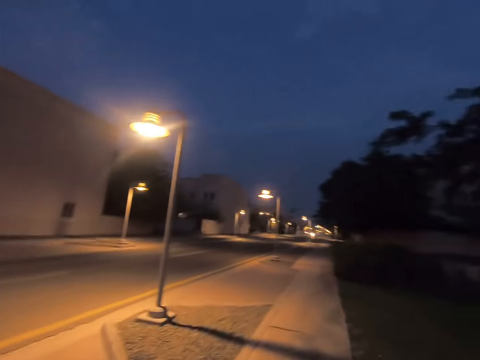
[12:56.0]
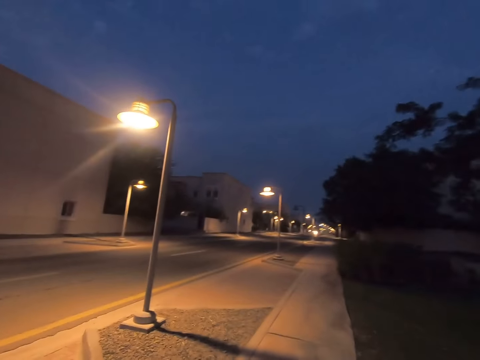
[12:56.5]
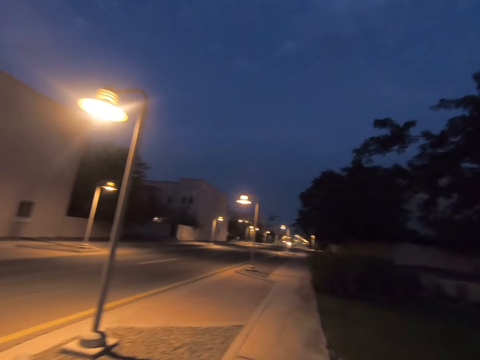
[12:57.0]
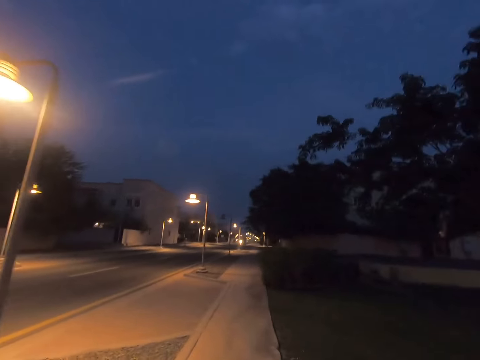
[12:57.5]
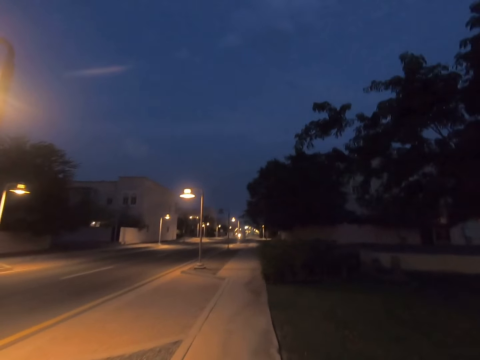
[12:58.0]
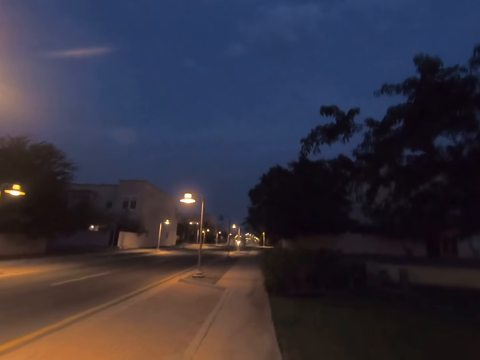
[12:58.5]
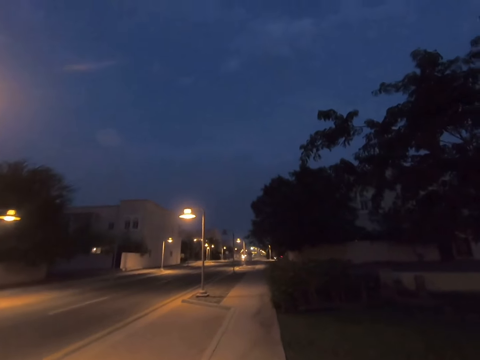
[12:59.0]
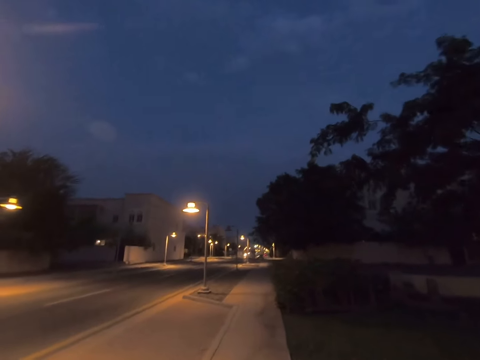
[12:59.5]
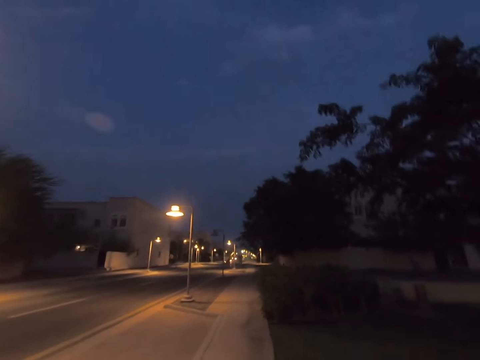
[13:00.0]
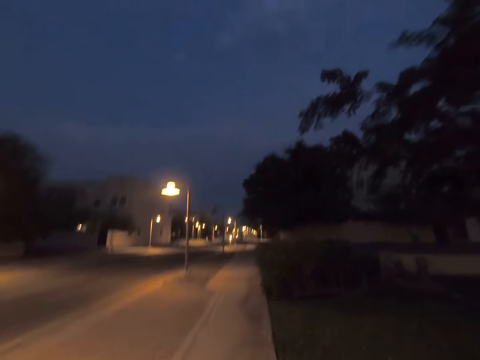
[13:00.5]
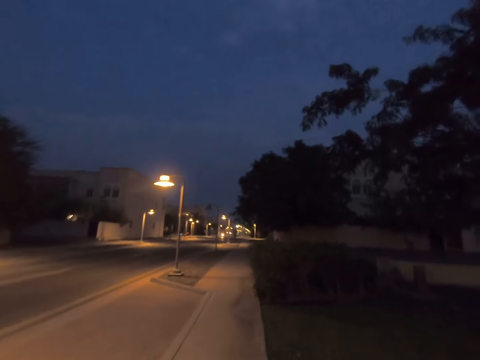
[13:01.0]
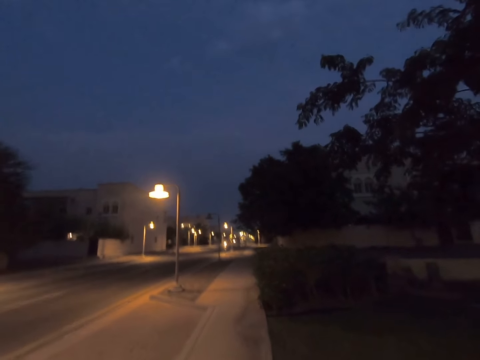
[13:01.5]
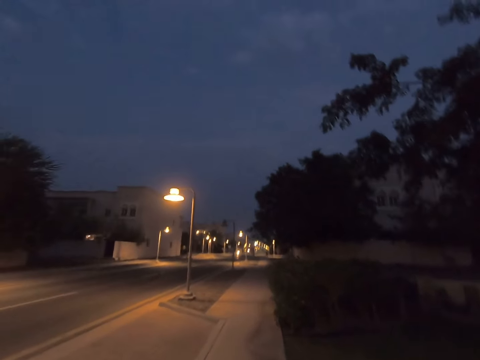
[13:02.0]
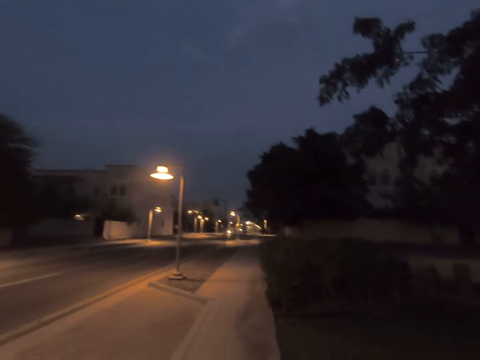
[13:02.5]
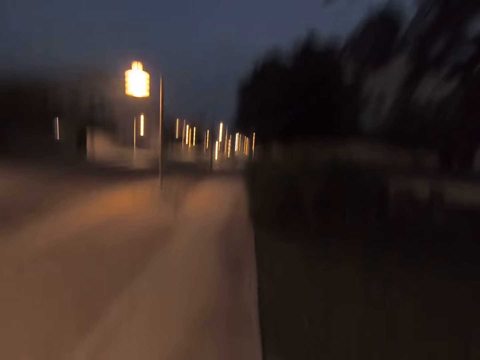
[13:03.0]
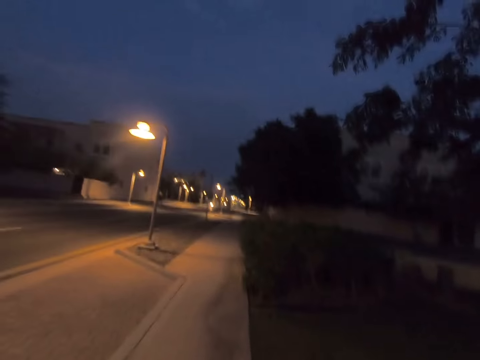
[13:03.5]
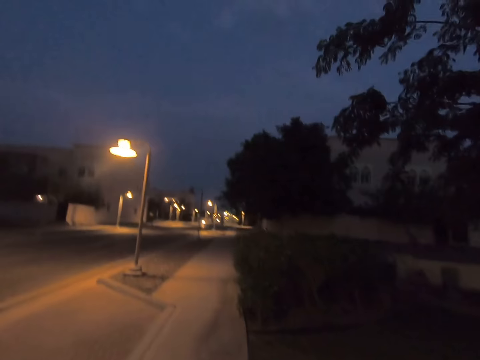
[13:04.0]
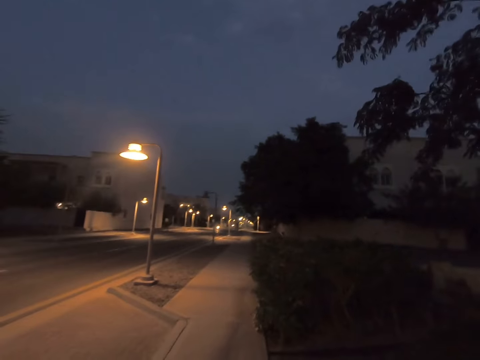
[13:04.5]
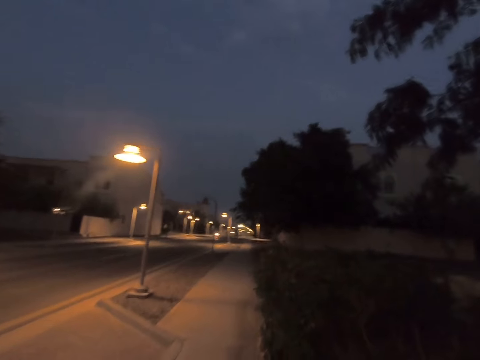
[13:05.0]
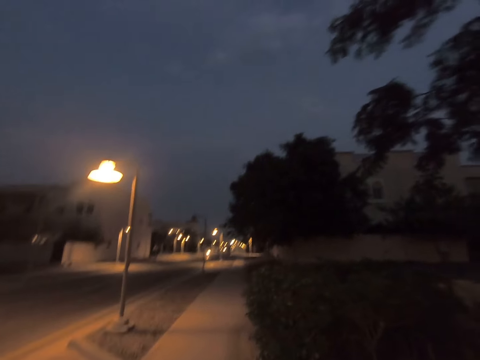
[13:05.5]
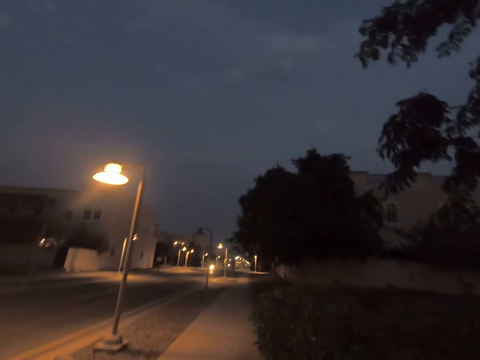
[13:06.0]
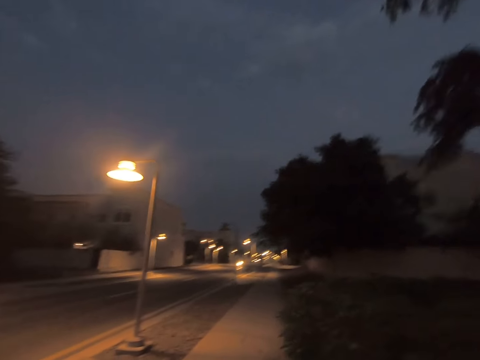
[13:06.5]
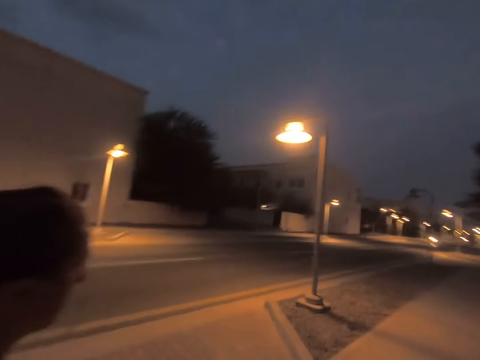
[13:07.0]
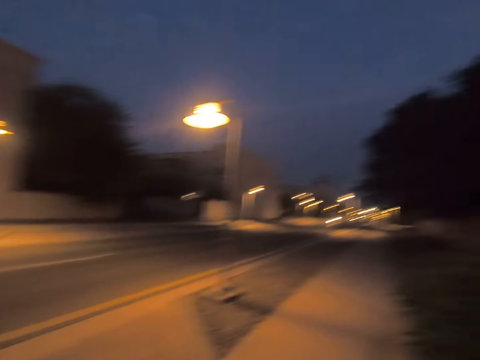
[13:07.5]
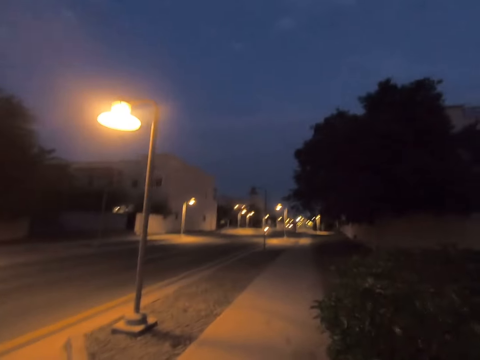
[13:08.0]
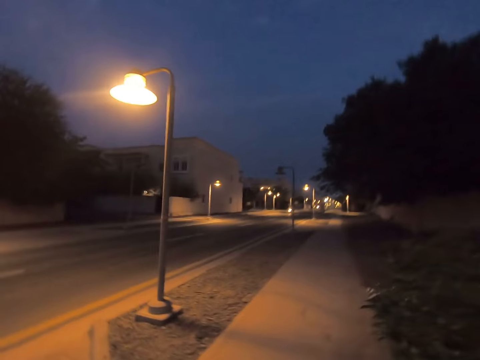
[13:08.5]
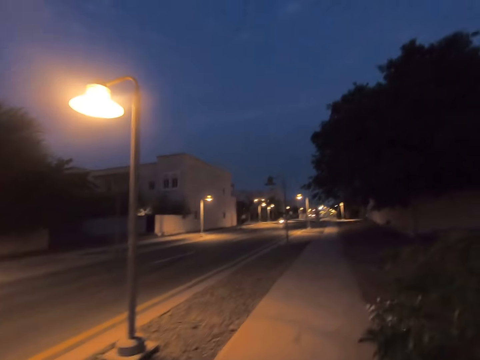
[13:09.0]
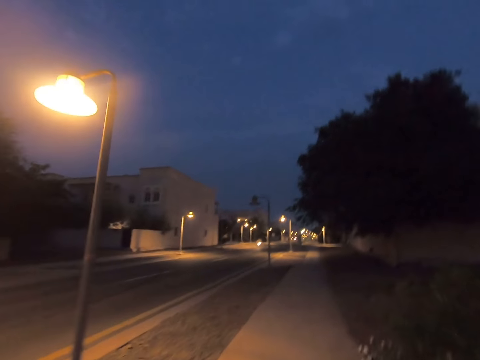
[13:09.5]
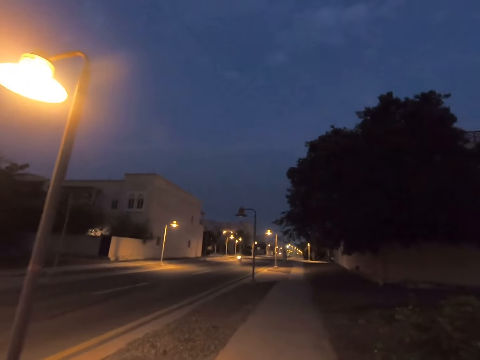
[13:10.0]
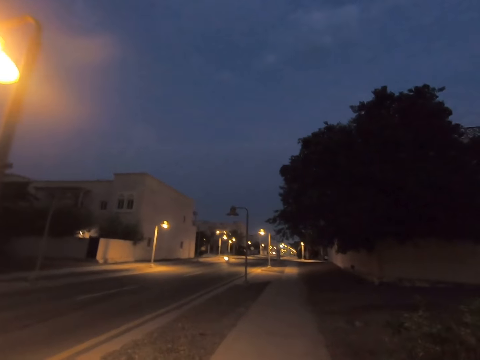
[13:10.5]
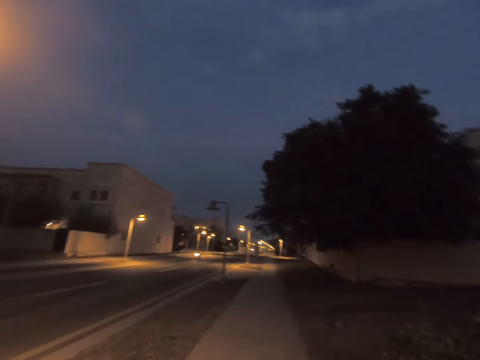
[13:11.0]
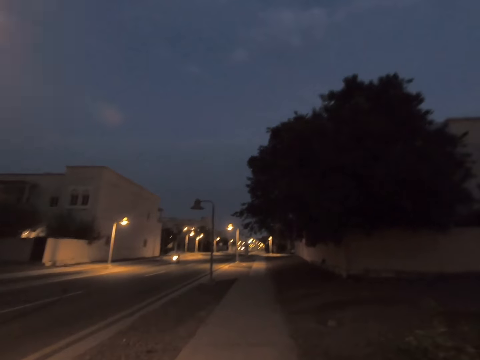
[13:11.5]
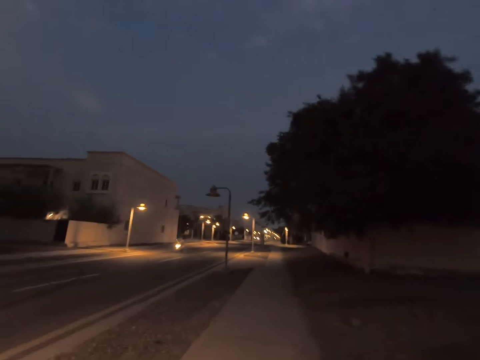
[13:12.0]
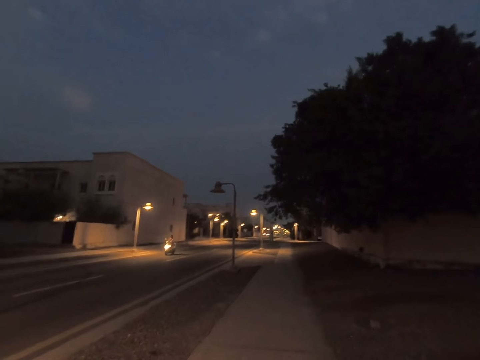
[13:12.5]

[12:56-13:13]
The camera wearer walks on the sidewalk alongside a woman. They walk on the sidewalk.

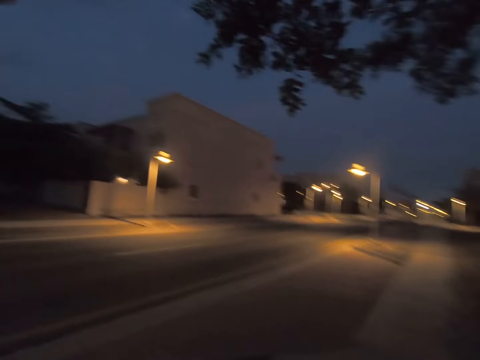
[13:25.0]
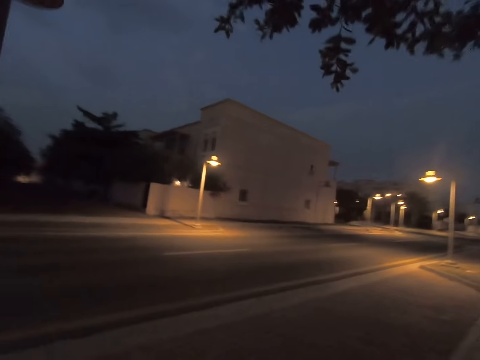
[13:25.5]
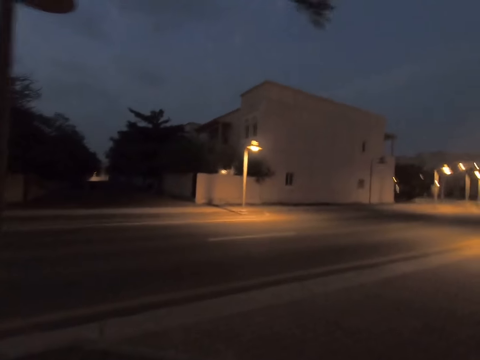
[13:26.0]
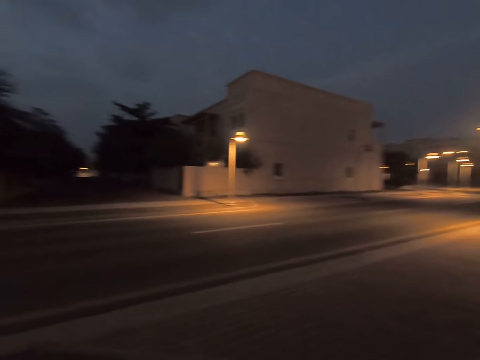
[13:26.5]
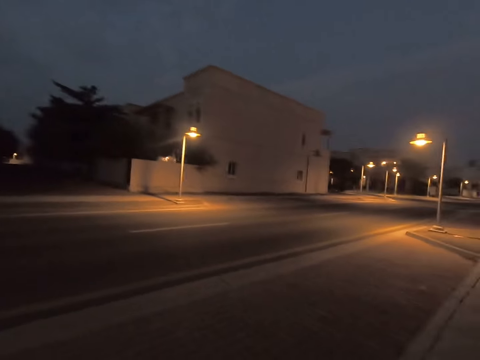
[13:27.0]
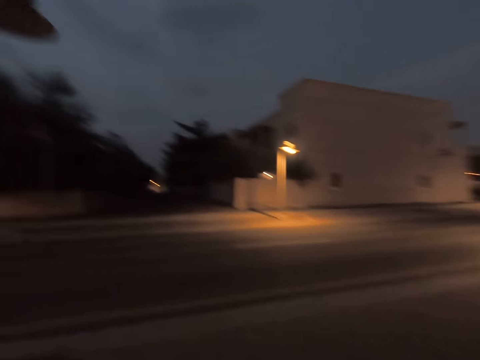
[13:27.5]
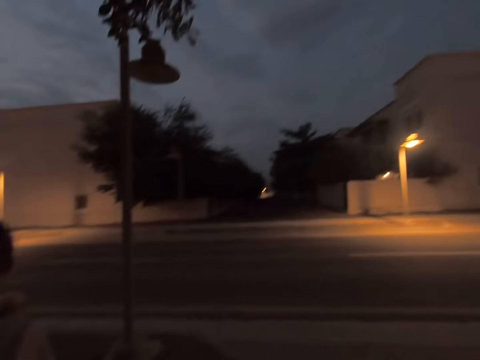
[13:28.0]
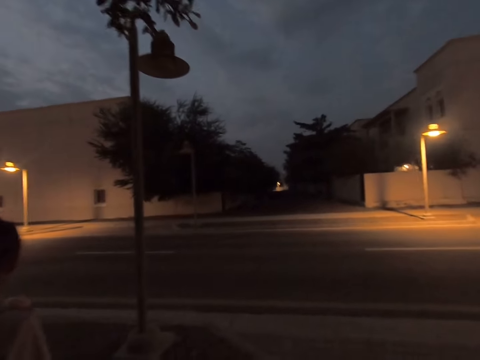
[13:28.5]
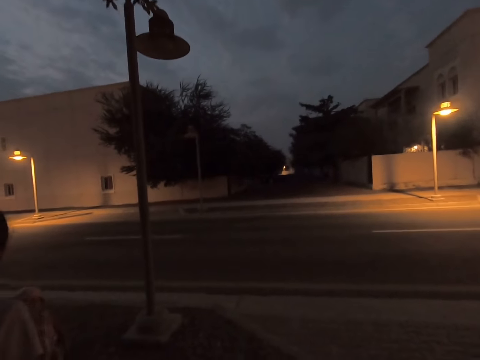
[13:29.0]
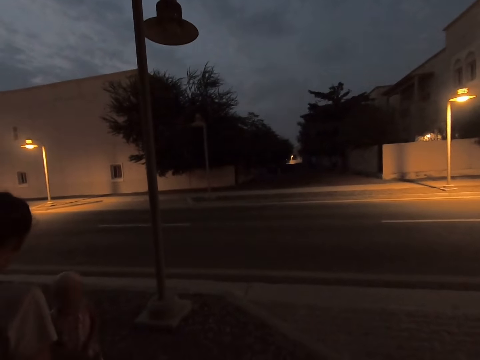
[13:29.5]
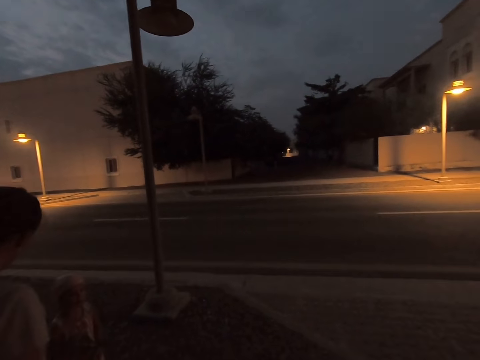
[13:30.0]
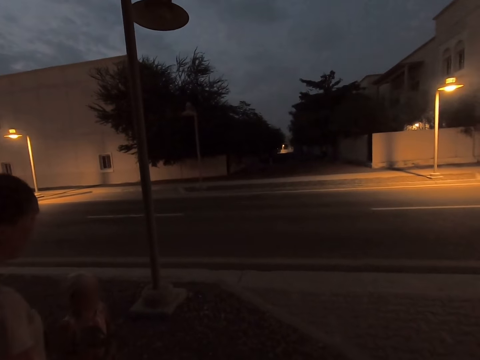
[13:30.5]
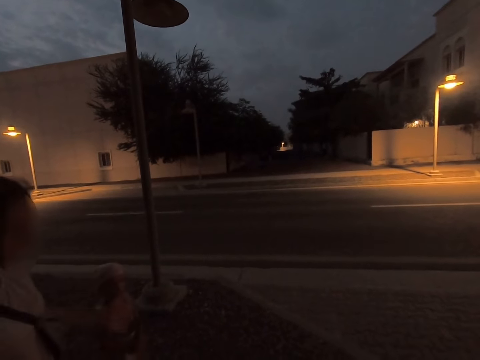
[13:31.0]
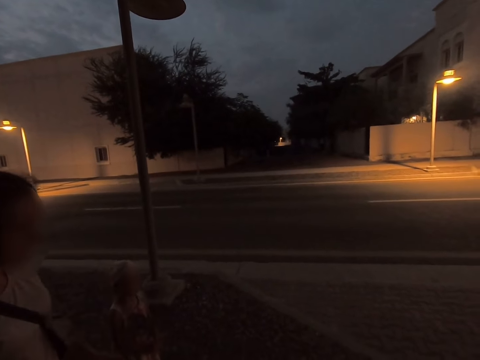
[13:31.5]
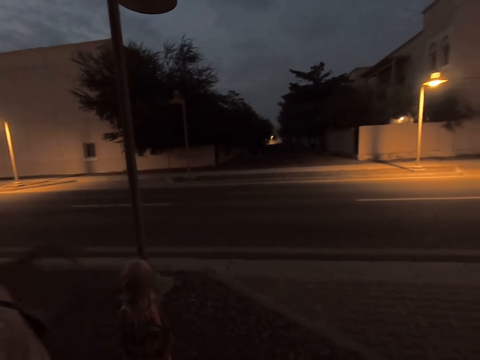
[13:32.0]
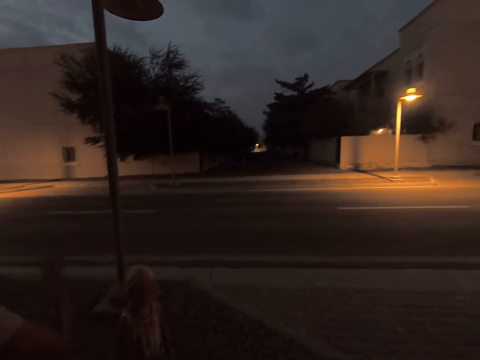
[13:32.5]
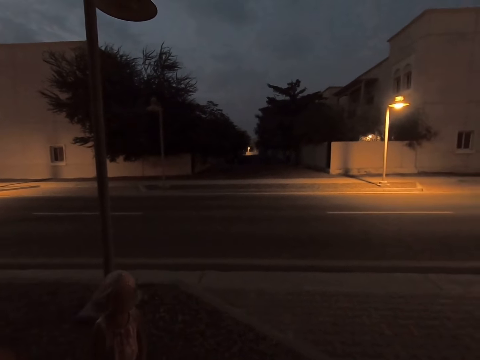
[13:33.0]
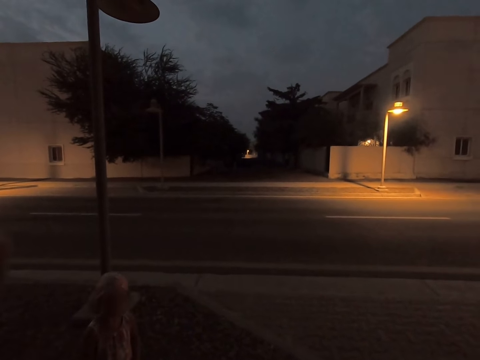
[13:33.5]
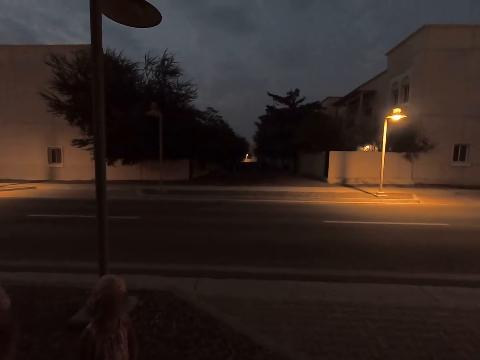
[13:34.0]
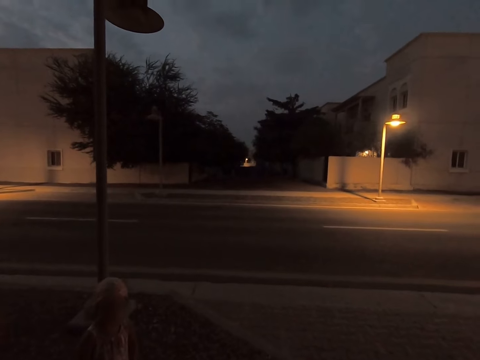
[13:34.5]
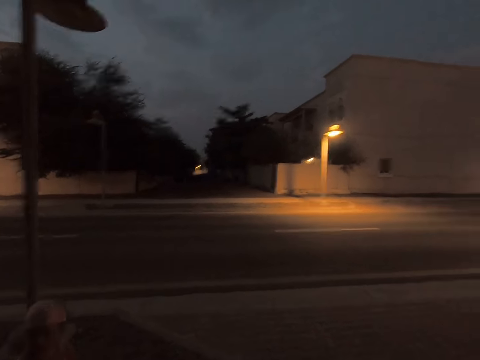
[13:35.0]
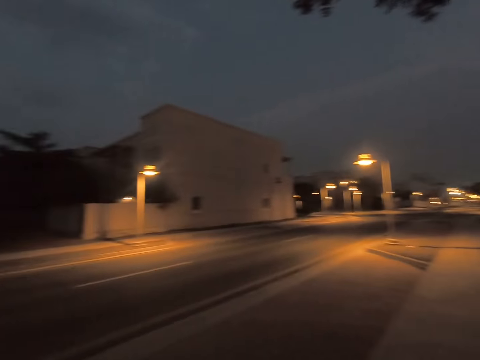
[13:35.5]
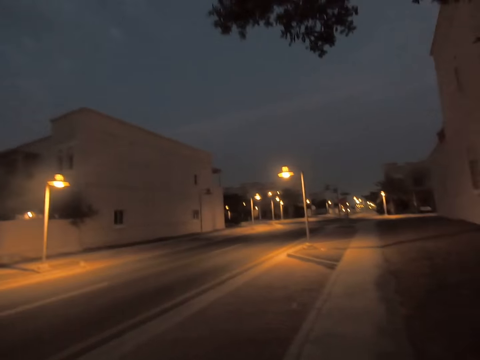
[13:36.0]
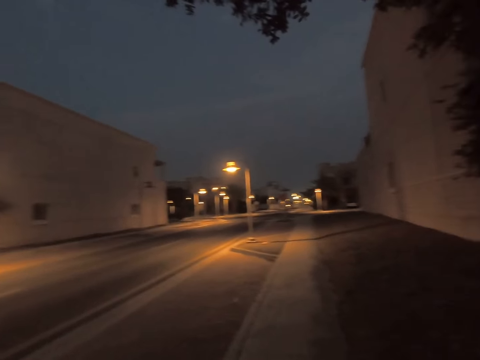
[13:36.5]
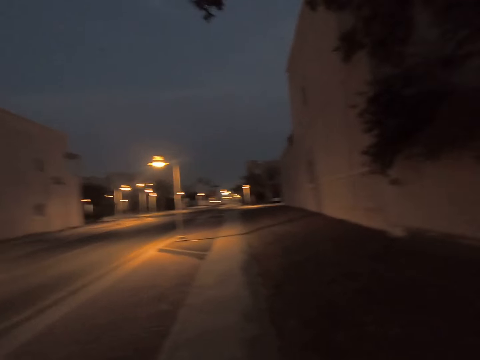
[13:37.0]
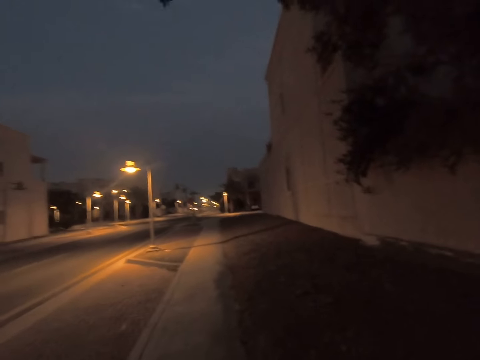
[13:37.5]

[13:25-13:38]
The camera wearer stops. They gaze at a woman and a child. They walk on the sidewalk.
